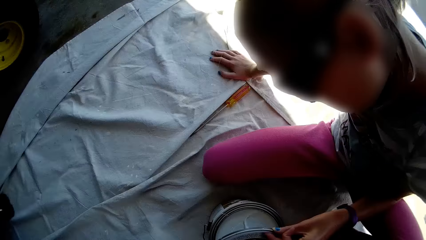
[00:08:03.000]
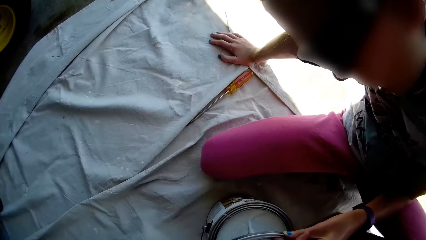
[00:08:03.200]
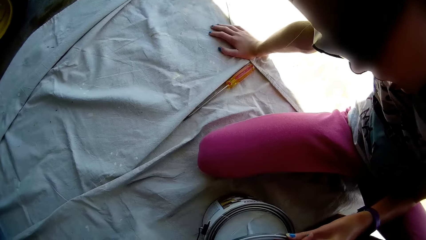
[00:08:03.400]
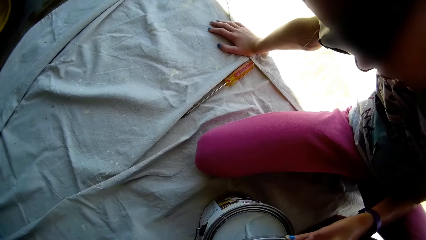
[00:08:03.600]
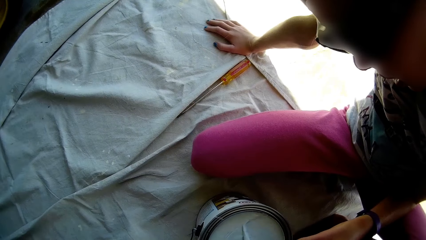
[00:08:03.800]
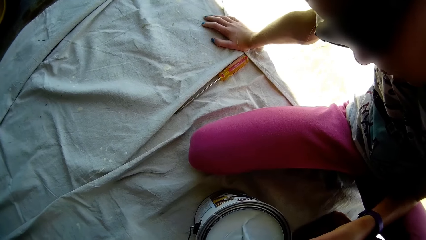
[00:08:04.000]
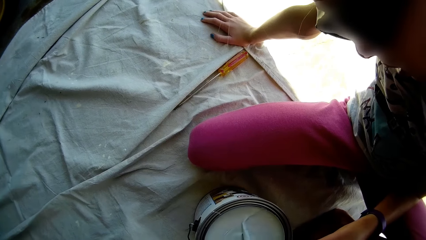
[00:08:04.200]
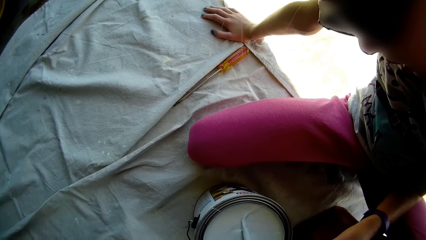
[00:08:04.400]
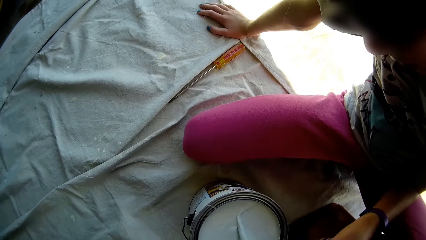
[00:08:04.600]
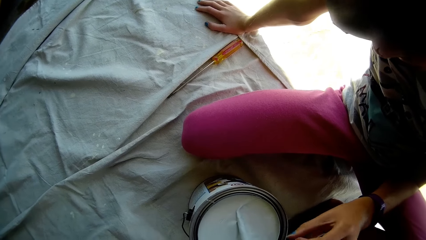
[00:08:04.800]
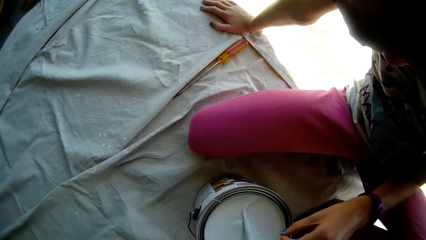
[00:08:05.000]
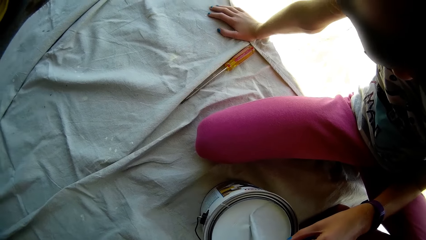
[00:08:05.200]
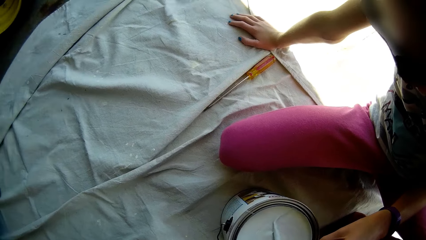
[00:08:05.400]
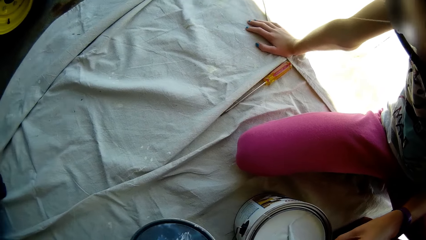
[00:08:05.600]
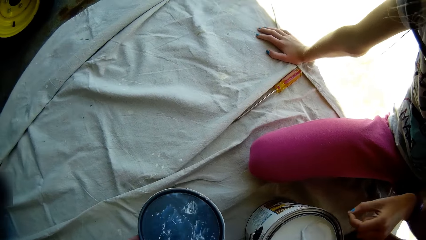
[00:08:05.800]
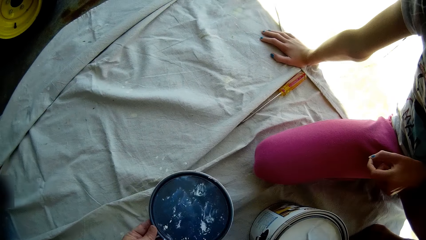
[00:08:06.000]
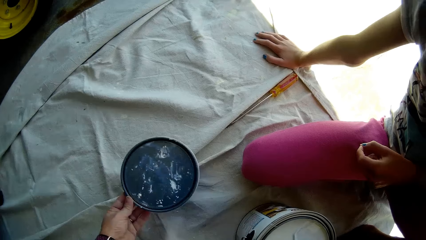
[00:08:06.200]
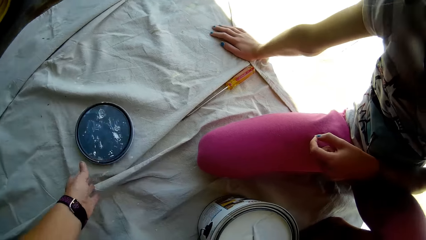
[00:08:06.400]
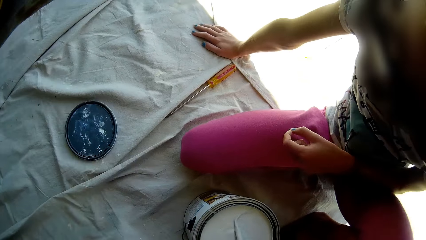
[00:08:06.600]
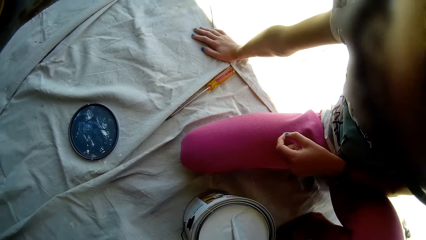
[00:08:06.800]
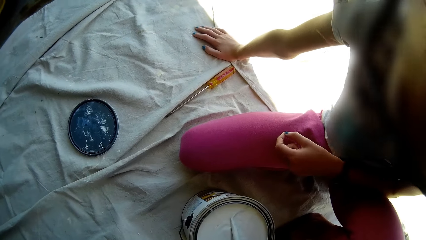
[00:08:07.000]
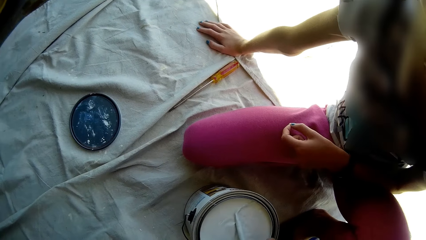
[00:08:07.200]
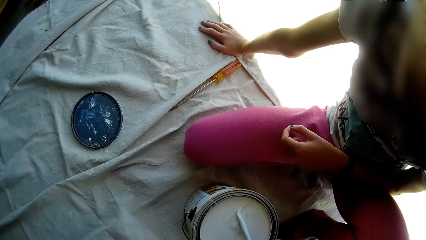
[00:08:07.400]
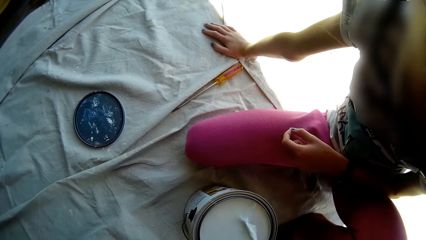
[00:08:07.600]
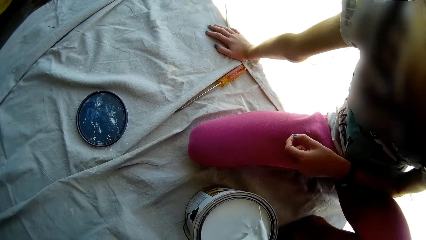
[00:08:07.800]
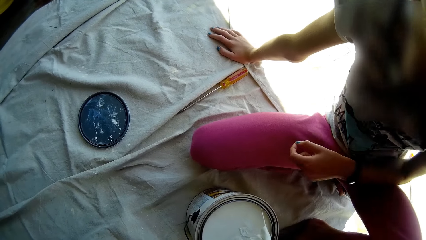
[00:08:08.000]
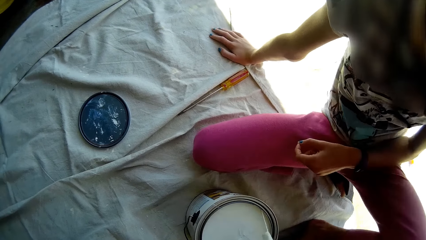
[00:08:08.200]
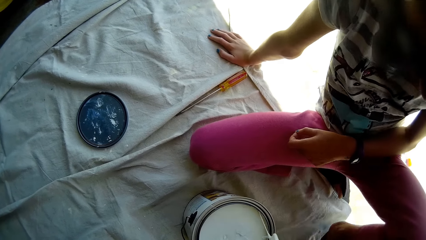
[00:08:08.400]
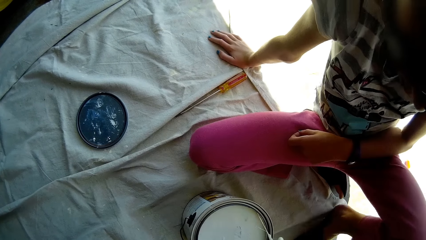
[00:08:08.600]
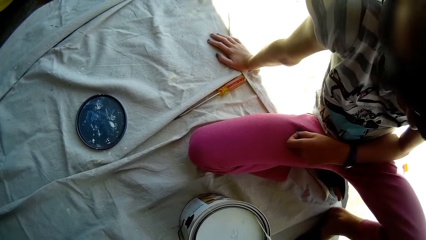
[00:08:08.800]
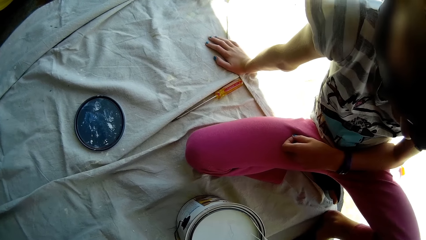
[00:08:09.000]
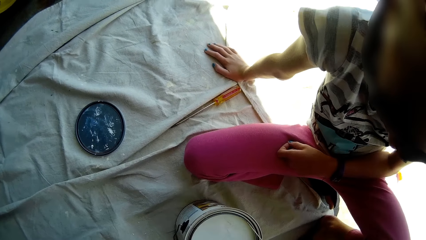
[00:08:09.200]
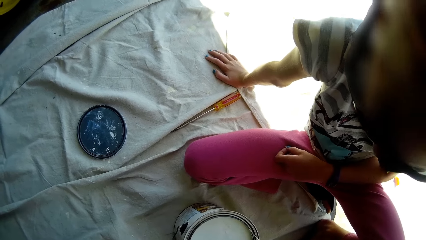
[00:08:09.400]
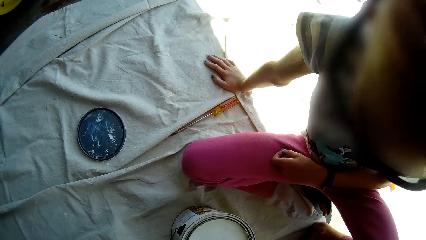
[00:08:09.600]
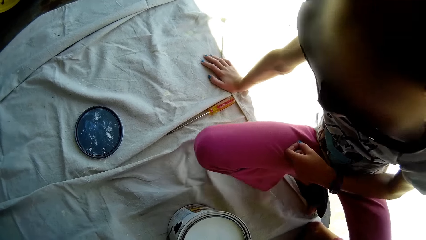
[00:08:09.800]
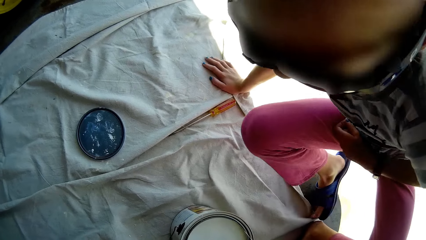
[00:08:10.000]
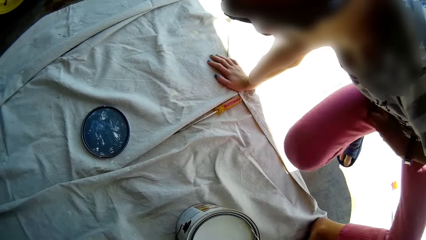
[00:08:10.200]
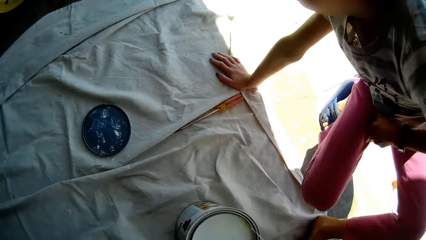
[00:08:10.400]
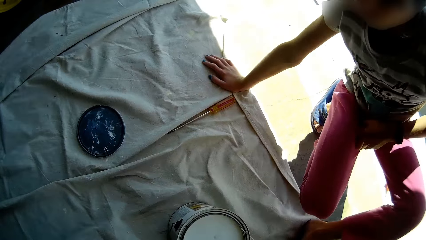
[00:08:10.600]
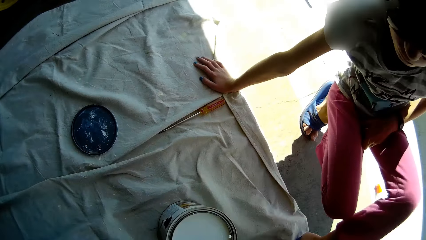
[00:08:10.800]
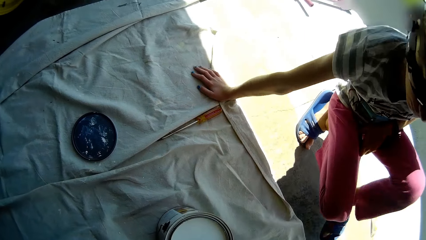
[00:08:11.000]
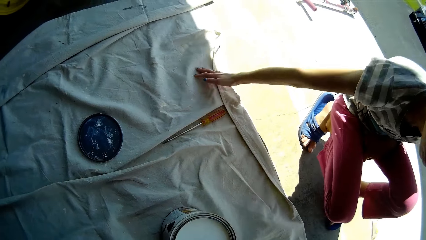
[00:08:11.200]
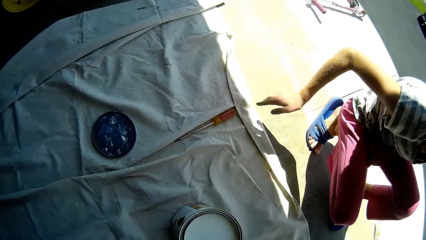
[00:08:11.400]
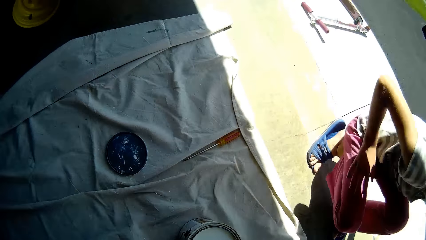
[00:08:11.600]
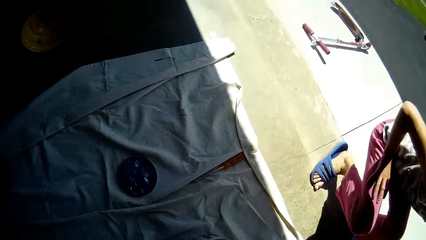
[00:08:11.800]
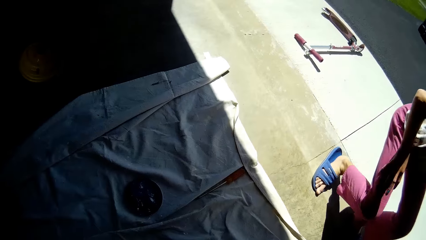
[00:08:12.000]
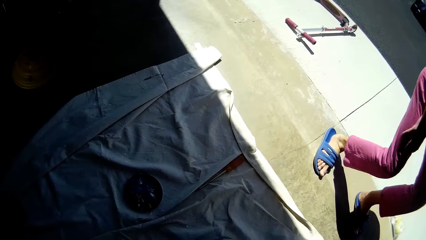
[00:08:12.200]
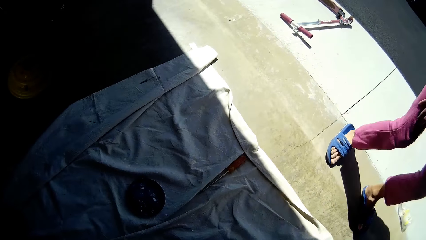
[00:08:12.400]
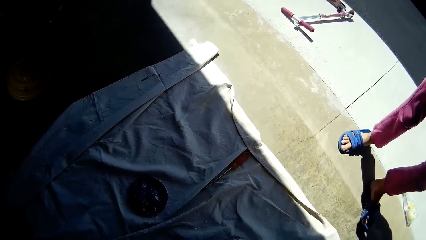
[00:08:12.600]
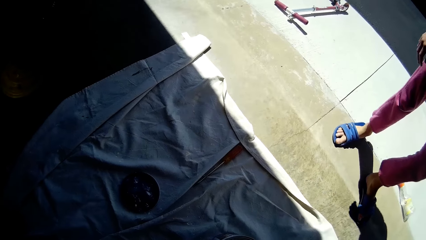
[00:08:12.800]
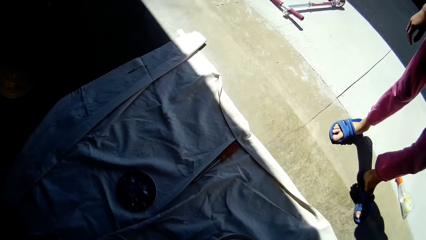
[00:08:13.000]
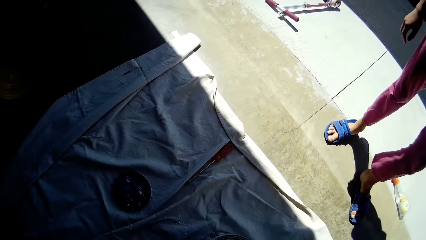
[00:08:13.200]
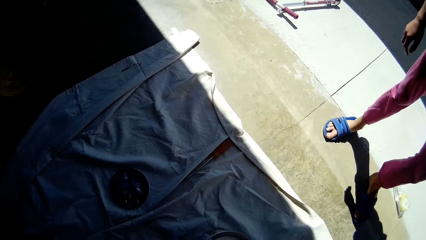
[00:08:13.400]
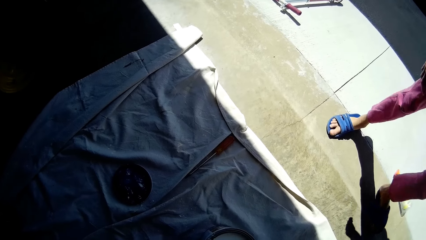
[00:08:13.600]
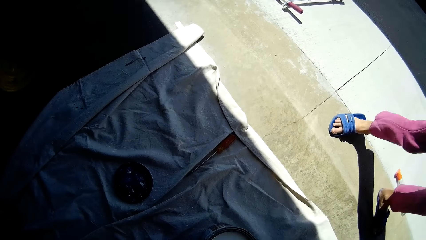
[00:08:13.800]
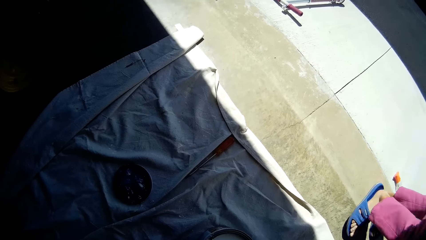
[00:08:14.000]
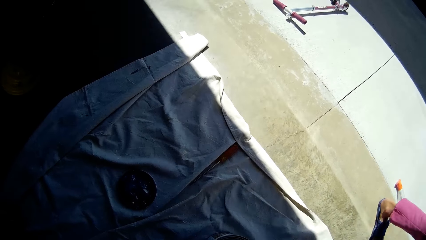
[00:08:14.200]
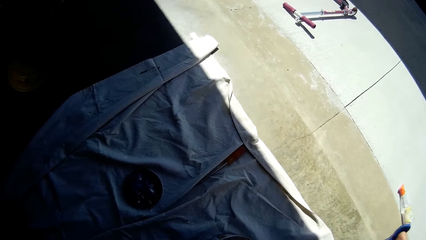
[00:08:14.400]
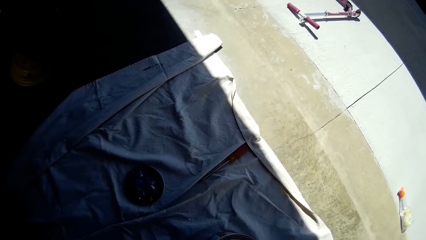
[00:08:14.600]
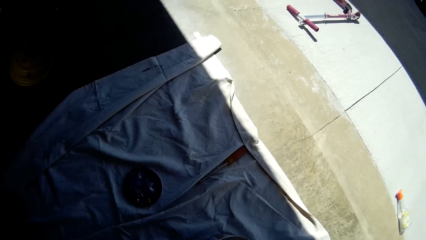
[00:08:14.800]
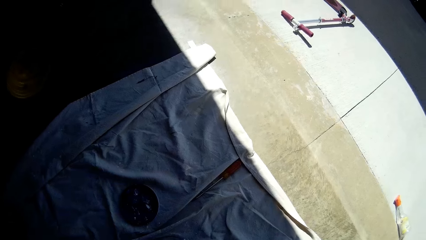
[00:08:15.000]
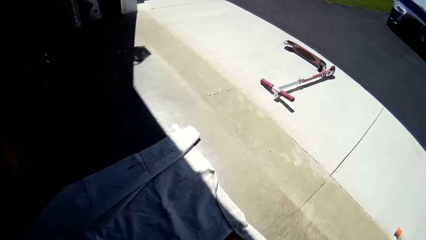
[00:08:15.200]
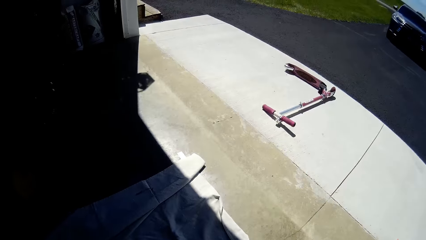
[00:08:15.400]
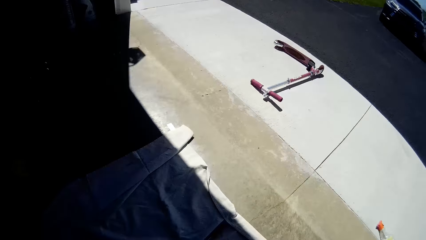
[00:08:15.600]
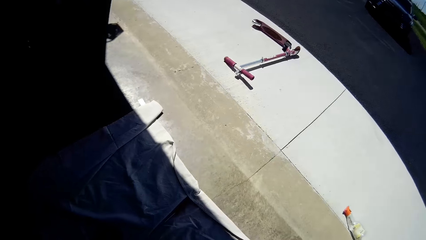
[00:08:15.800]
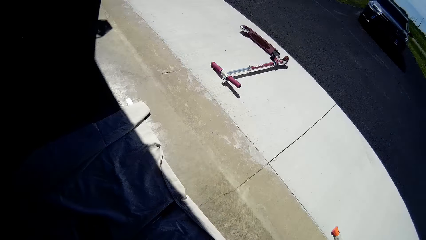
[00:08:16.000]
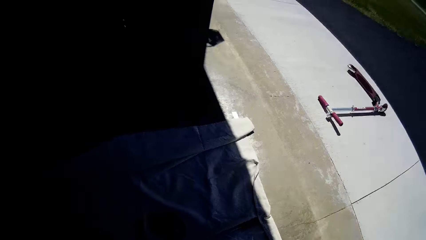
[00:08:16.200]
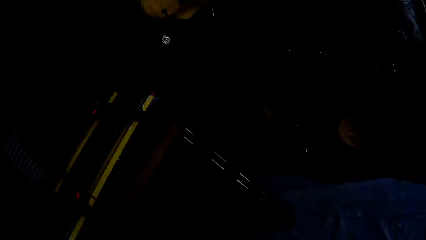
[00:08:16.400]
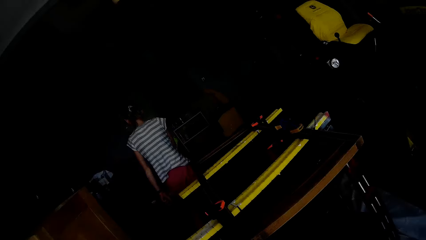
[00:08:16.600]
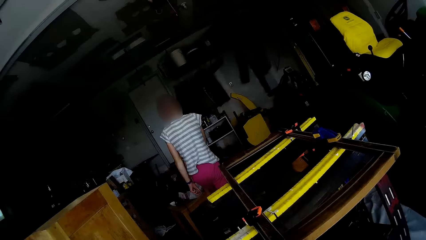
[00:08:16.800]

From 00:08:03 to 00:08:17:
The camera wearer drops a cover on the ground with her left hand. She talks with a child. The child moves and stands up. The camera wearer talks with the child. She looks around.

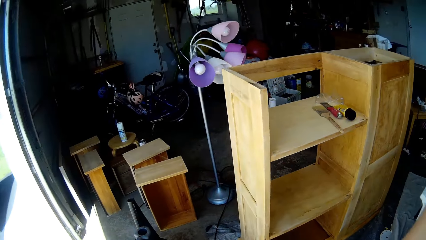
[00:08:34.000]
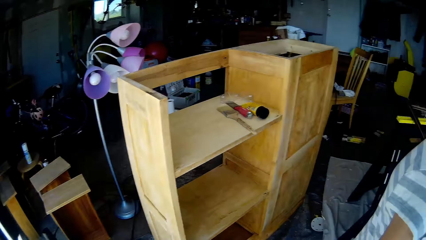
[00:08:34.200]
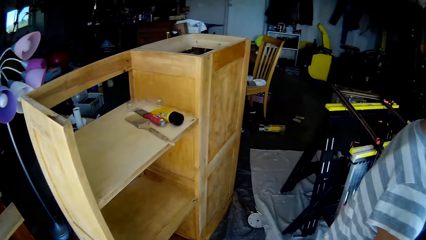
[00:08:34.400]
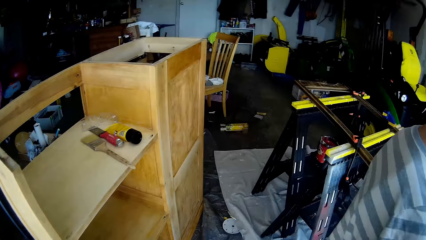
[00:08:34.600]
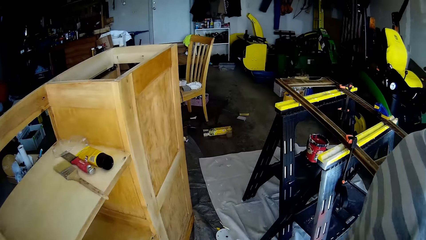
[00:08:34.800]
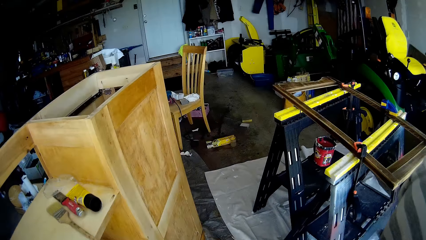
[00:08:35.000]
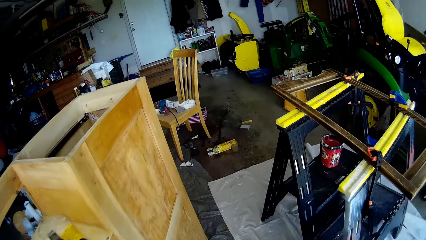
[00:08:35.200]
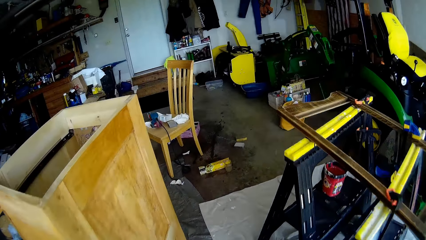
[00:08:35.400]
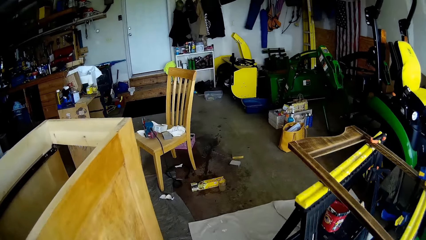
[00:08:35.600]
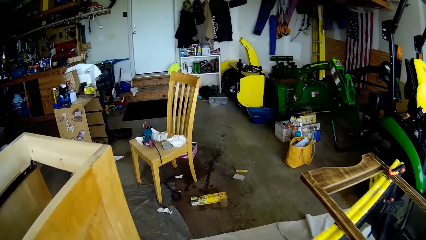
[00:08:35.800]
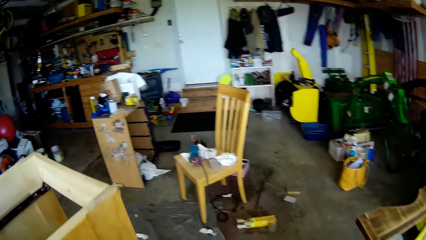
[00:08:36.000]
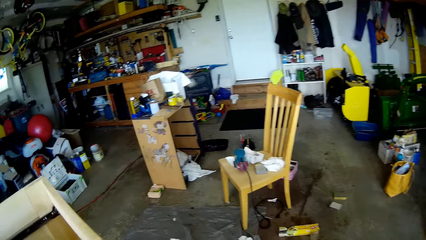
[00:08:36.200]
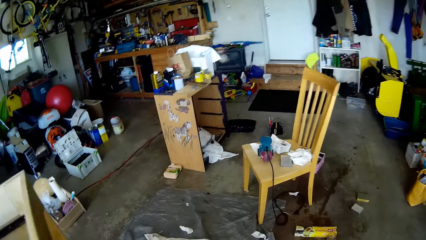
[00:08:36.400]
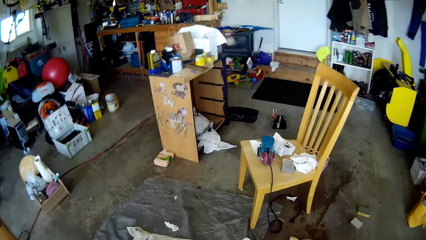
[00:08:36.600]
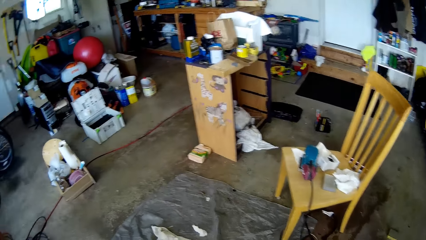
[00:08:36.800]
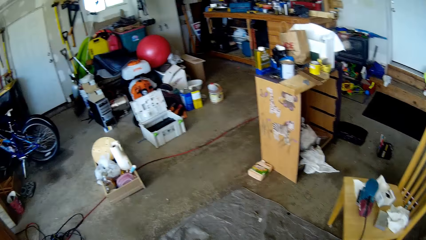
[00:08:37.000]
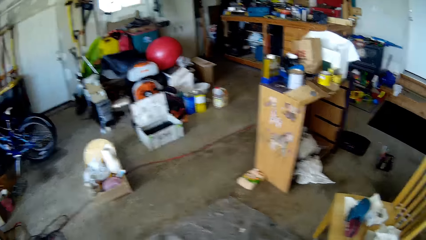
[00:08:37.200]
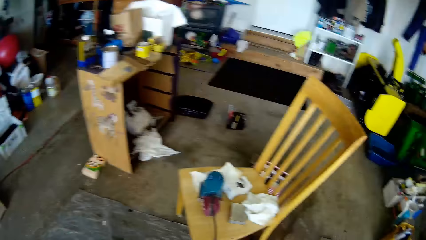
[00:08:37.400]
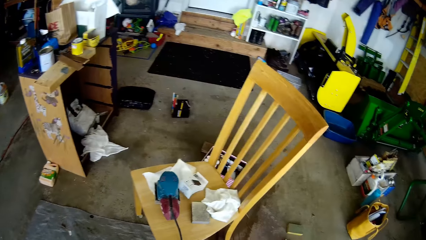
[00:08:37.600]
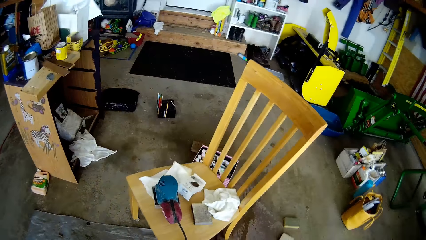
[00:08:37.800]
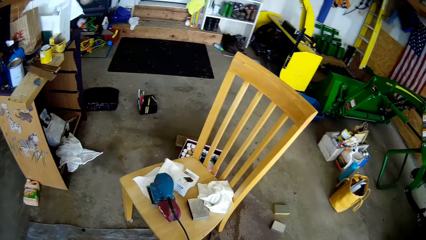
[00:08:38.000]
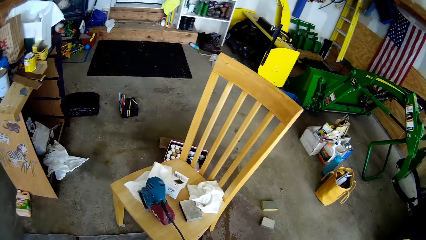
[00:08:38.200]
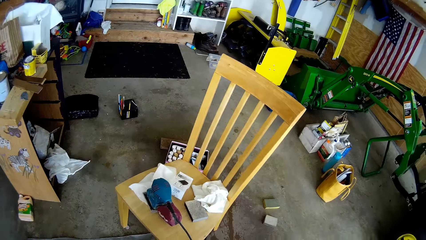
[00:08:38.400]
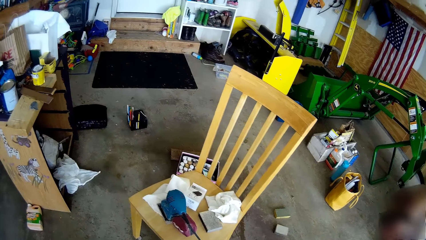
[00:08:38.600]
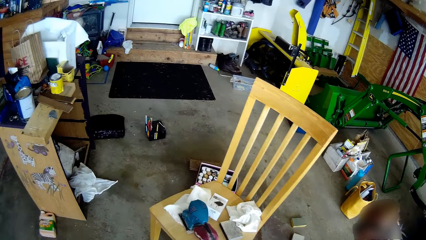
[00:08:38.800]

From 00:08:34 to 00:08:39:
The camera wearer talks with a child and walks around. They walk towards the table. They walk around.
